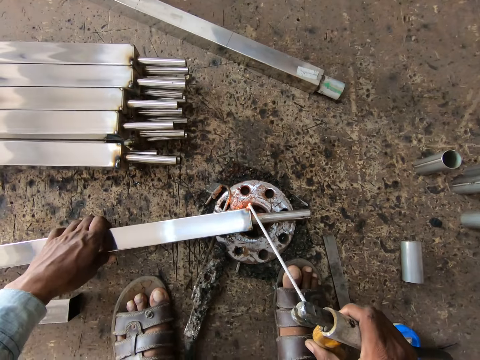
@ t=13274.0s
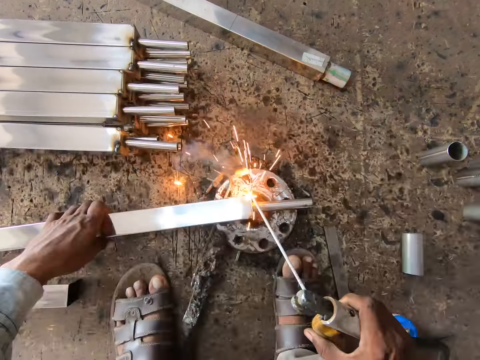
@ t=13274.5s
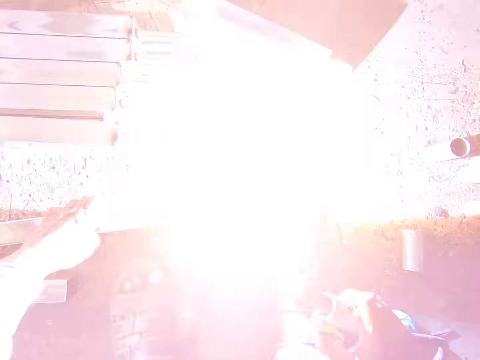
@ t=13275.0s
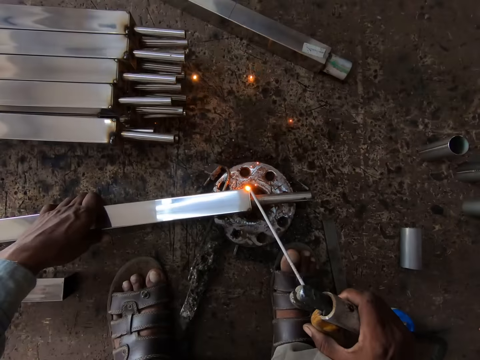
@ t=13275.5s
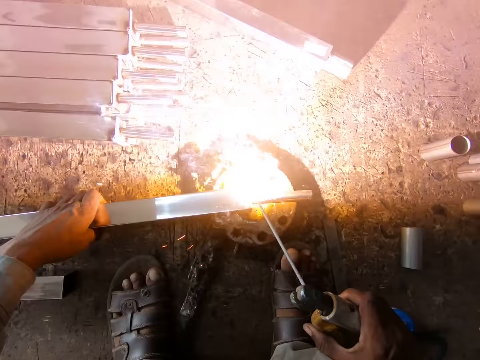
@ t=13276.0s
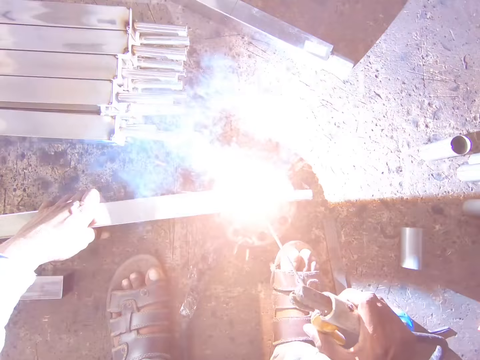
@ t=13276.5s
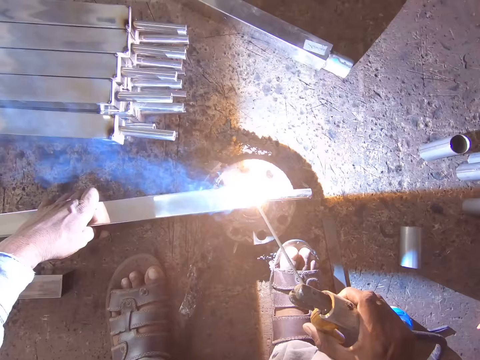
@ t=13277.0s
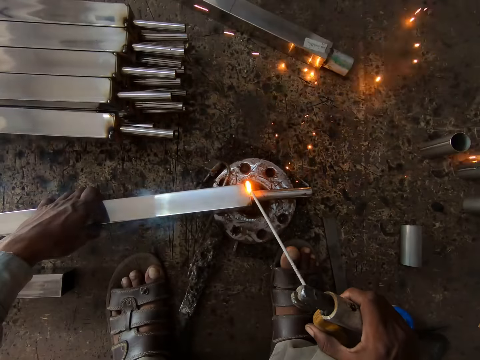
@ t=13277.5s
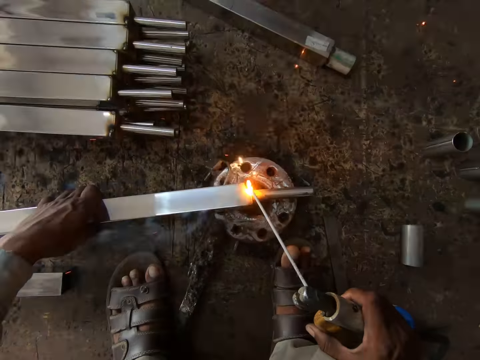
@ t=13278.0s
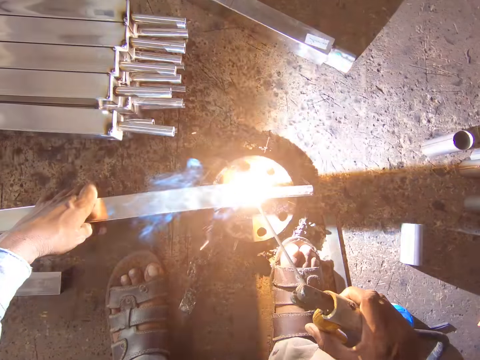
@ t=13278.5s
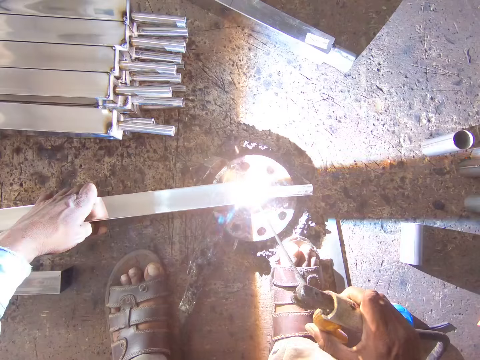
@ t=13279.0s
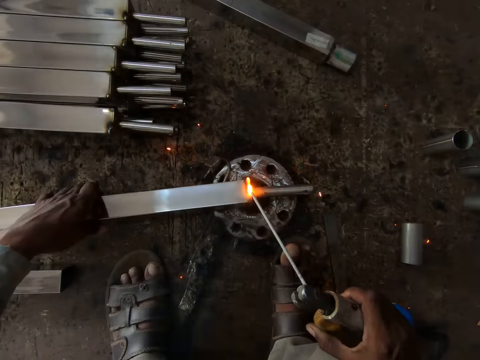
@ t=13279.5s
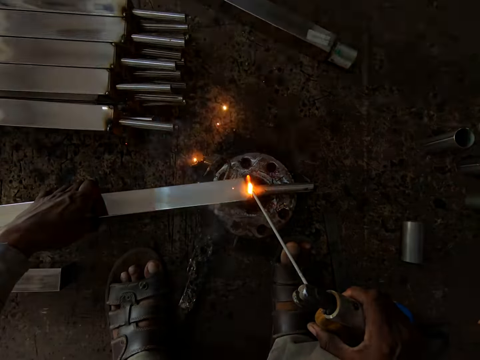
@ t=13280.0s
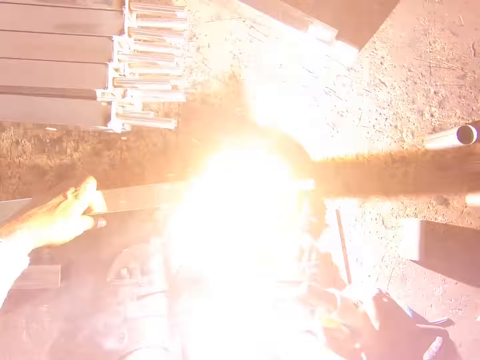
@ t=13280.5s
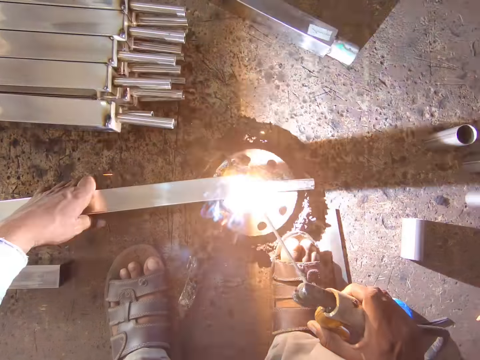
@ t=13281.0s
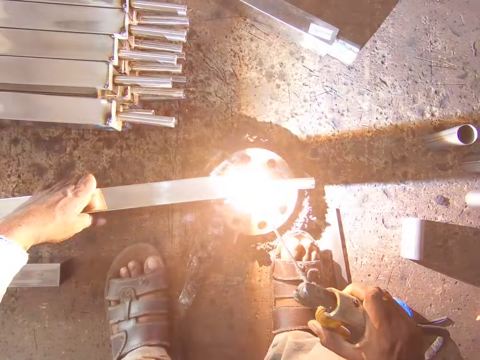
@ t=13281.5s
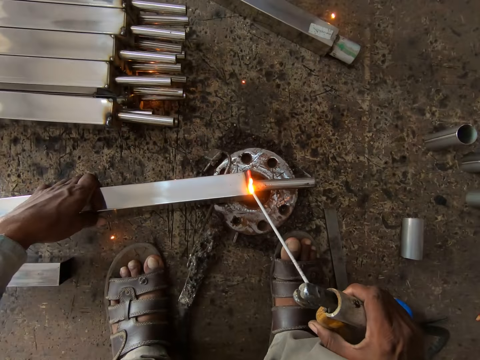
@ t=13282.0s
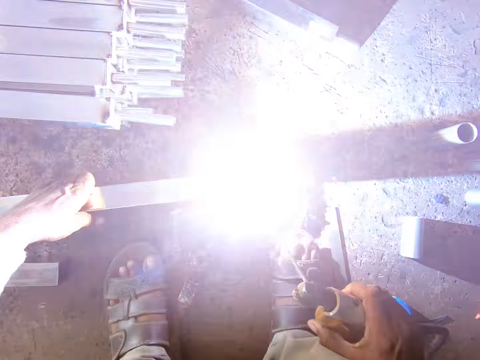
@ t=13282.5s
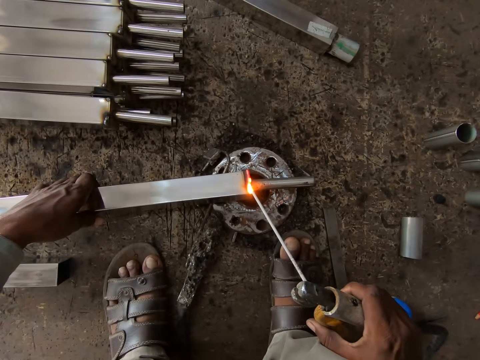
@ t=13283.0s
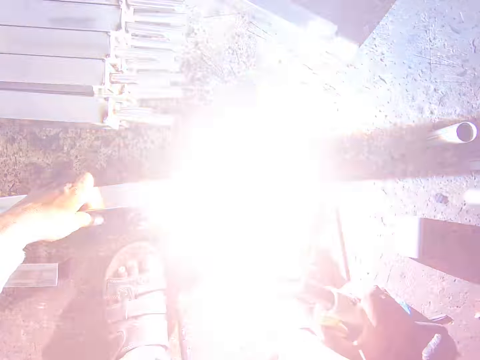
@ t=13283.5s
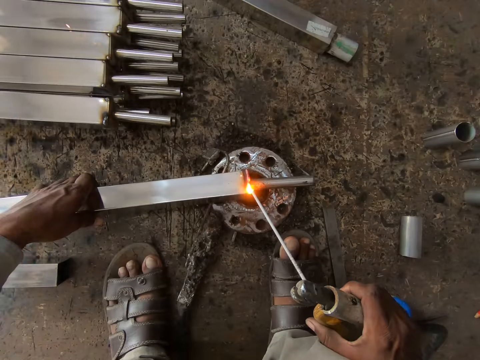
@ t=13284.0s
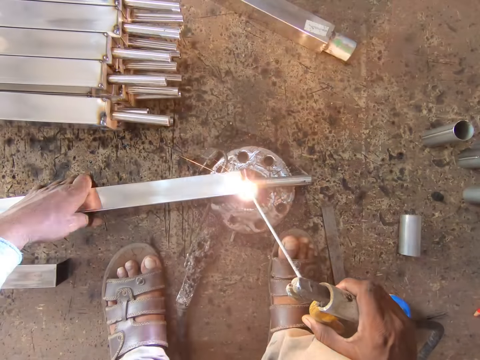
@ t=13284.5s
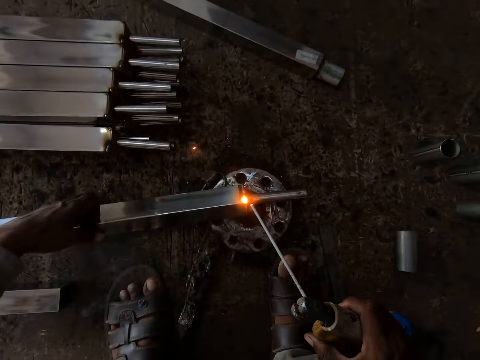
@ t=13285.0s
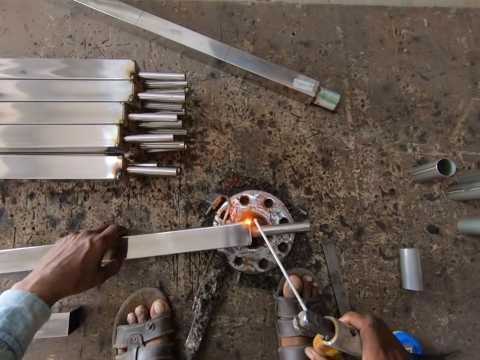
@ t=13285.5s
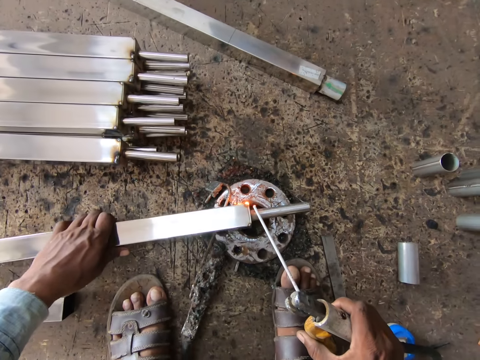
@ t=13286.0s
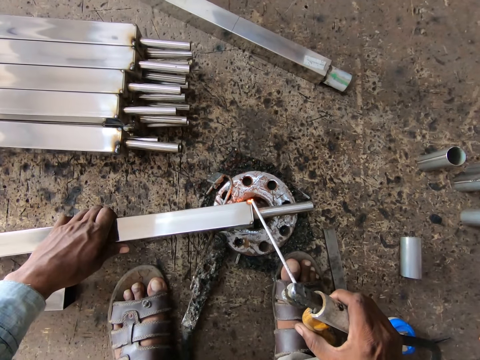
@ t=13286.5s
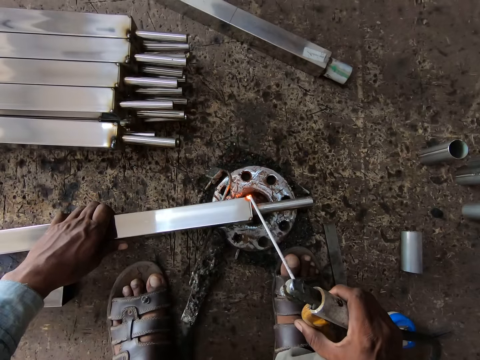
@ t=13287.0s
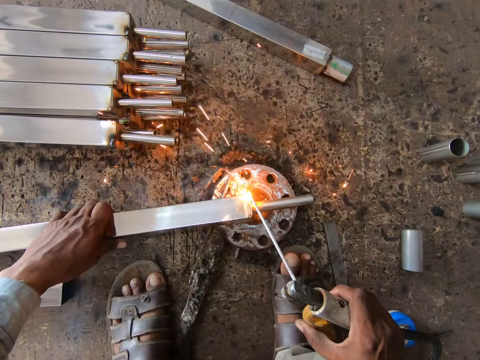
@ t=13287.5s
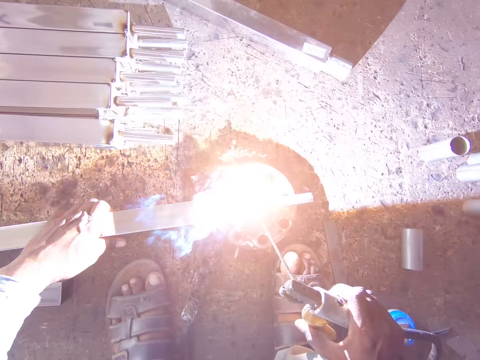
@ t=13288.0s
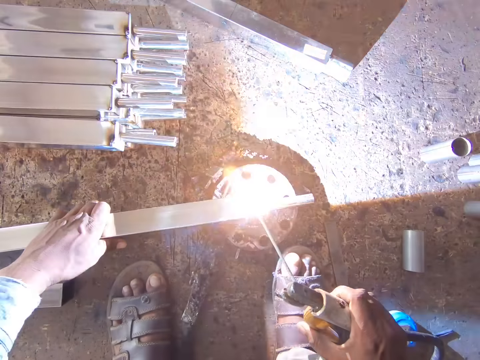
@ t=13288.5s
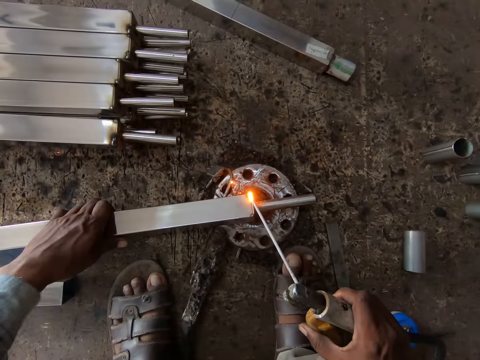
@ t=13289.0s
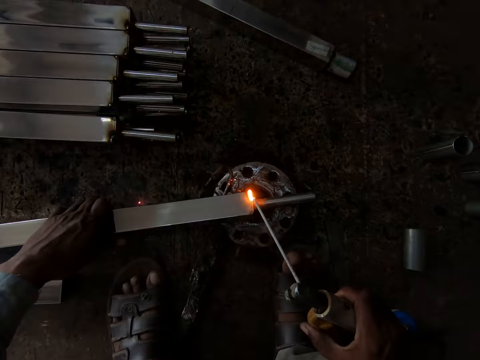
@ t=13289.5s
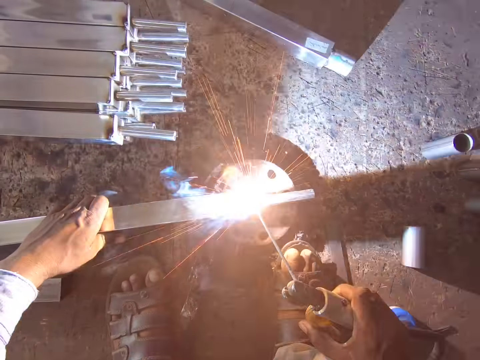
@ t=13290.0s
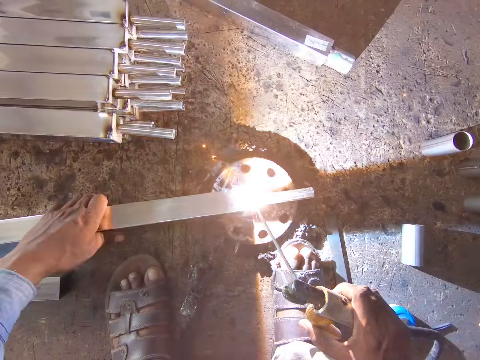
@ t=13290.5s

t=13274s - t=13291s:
The camera wearer moves the metal. He welds the stainless metal with the welding tong in his right hand. He turns the stainless metal on the ground with his left hand. He moves the metal. He moves the metal again. He welds the stainless metal with the welding tong in his right hand.

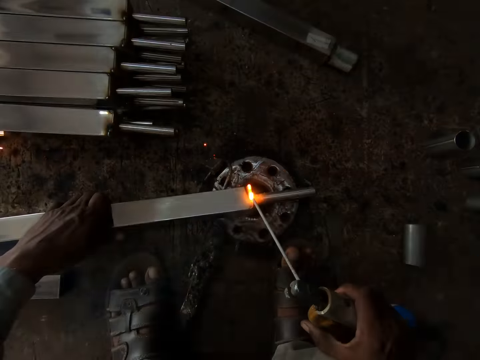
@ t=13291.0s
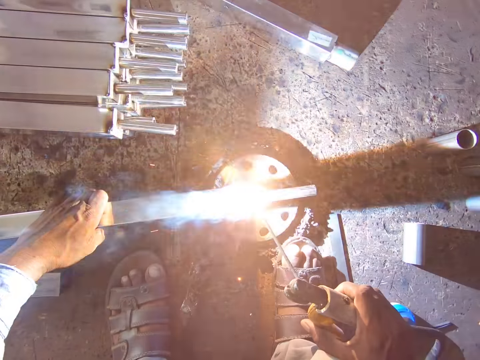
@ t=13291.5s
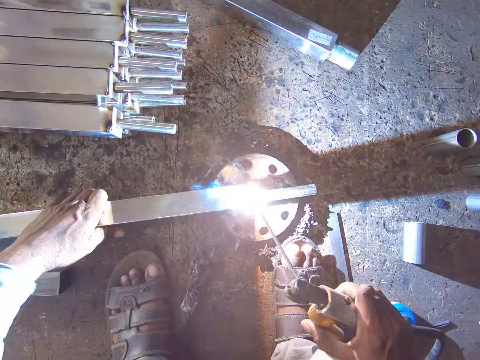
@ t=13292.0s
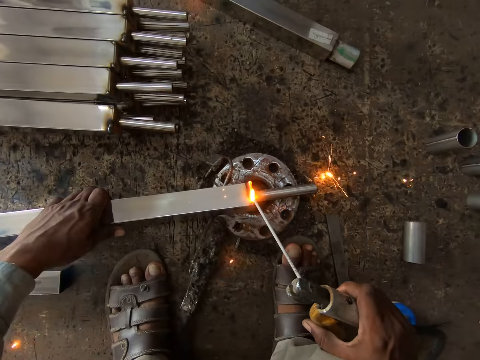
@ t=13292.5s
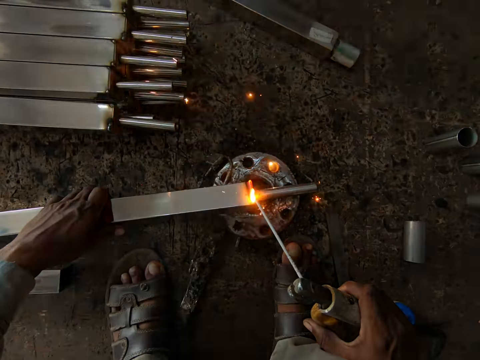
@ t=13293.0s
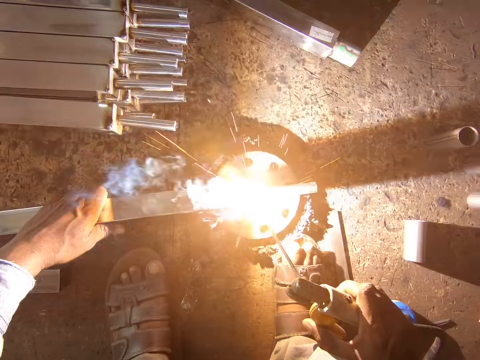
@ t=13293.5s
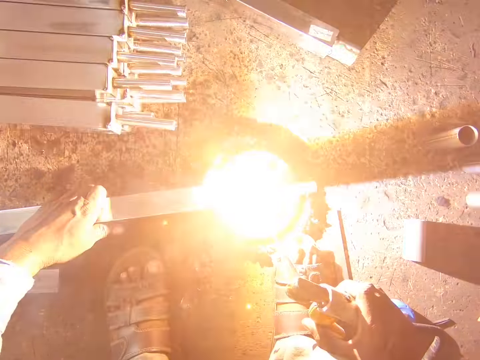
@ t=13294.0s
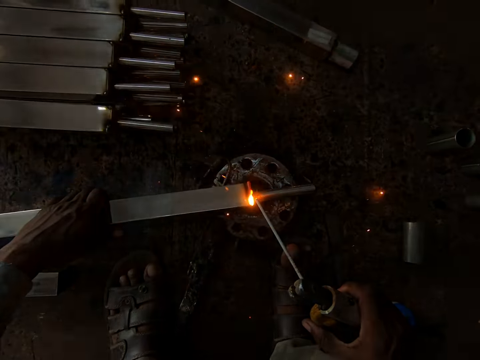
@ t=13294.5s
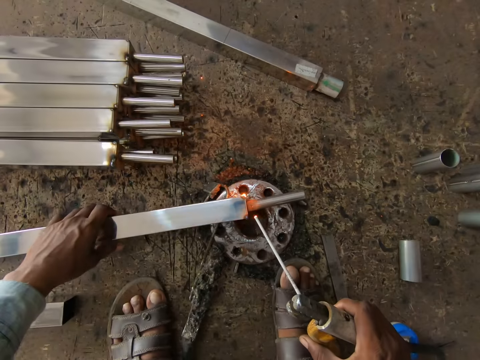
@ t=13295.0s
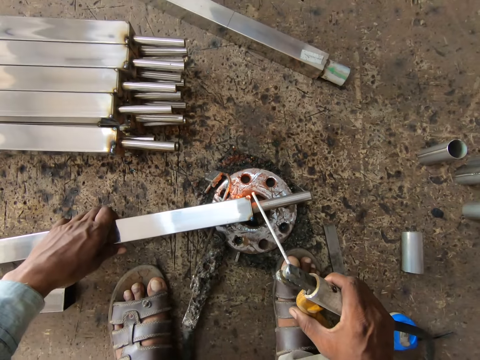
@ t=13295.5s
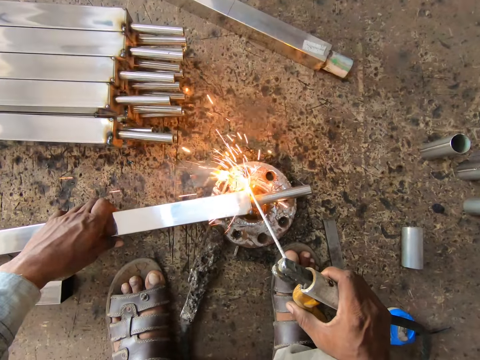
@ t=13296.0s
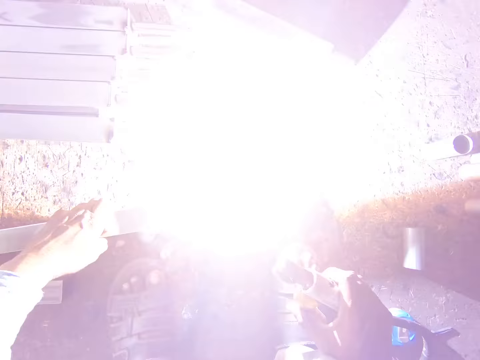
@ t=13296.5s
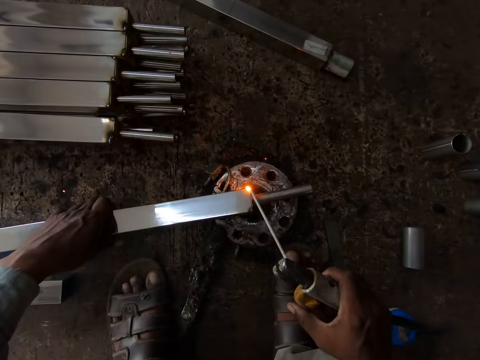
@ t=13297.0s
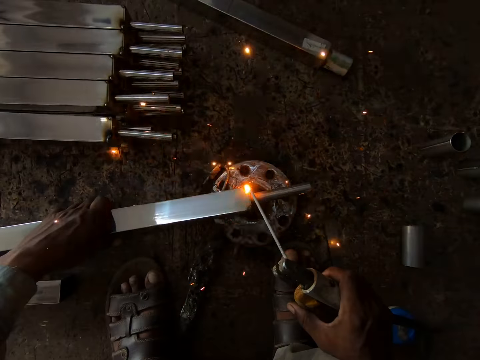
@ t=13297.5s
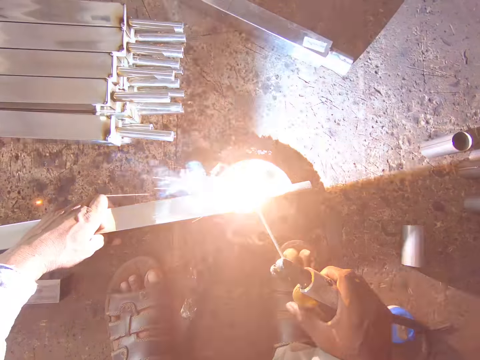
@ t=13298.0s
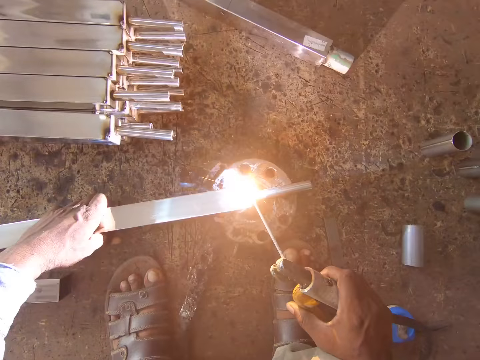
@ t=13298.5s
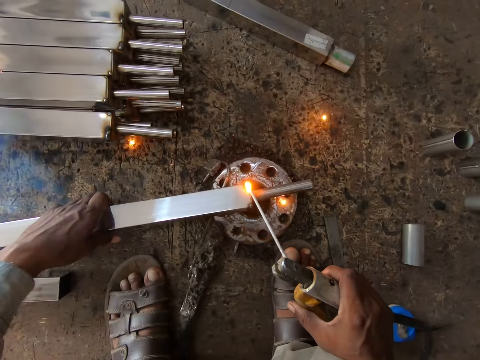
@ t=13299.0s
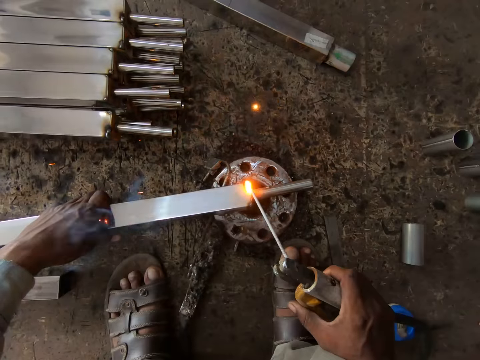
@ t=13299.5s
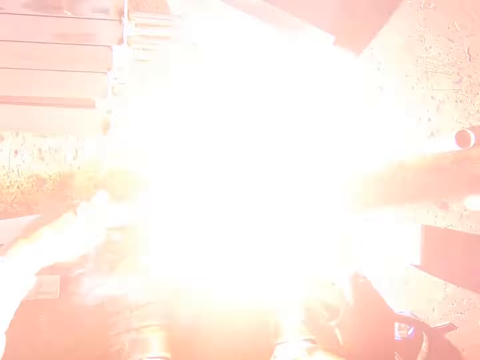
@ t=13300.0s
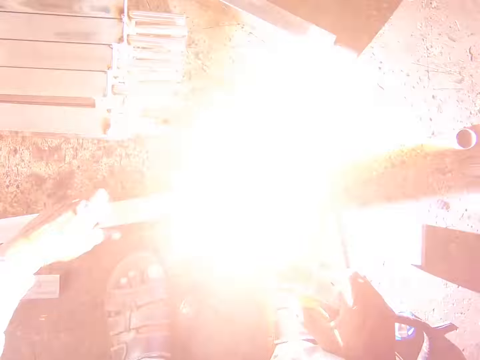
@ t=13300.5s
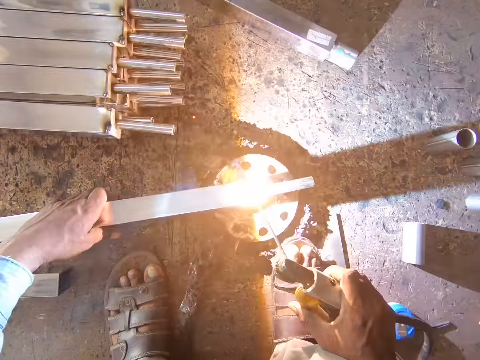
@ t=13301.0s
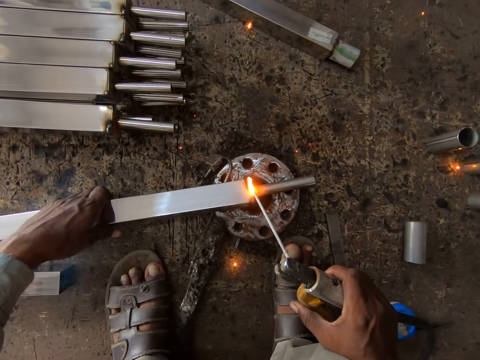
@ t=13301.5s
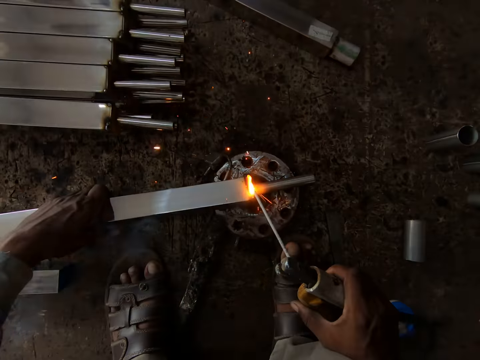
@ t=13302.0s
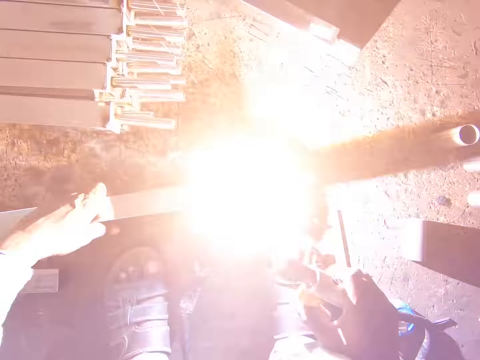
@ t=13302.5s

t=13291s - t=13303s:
The camera wearer turns the metal, moves the metal and welds the metal.
